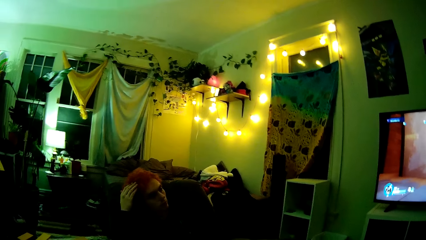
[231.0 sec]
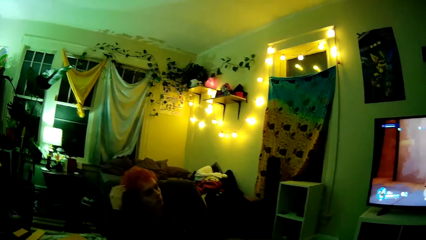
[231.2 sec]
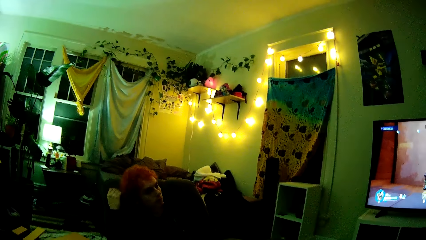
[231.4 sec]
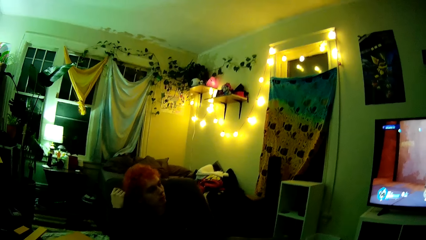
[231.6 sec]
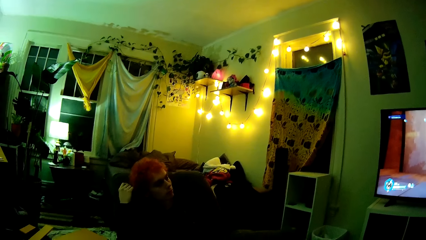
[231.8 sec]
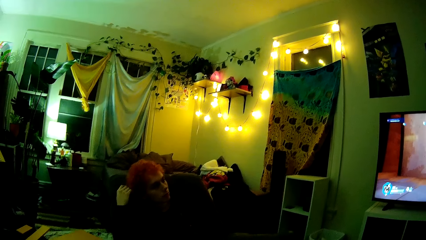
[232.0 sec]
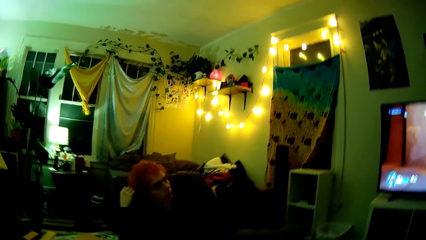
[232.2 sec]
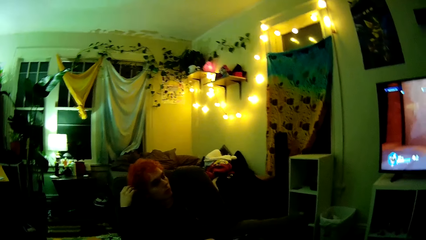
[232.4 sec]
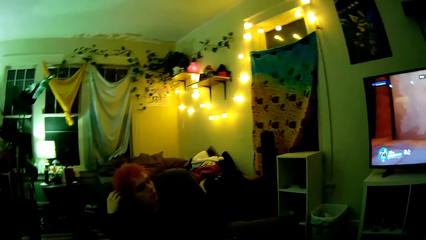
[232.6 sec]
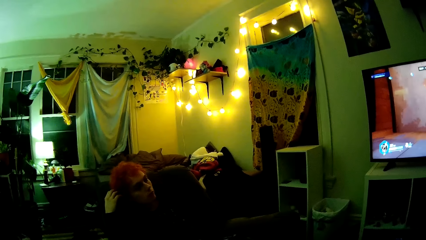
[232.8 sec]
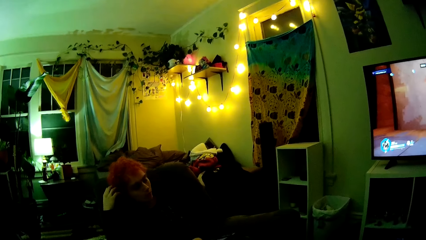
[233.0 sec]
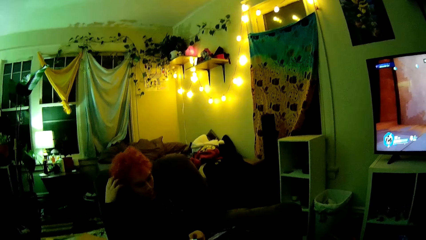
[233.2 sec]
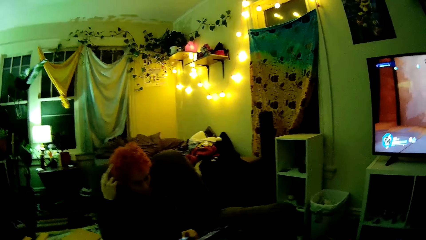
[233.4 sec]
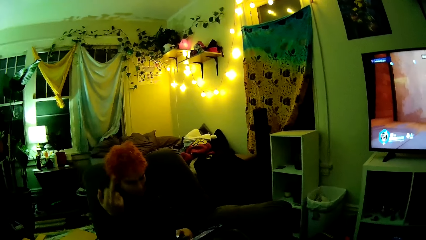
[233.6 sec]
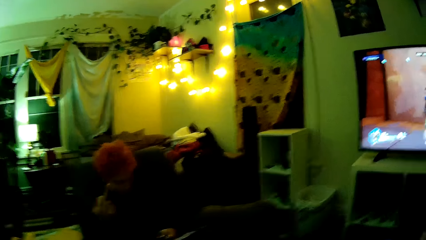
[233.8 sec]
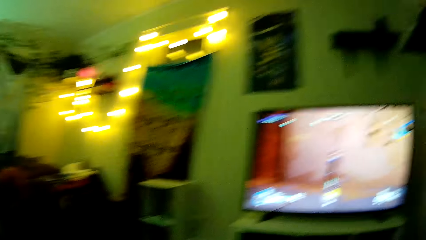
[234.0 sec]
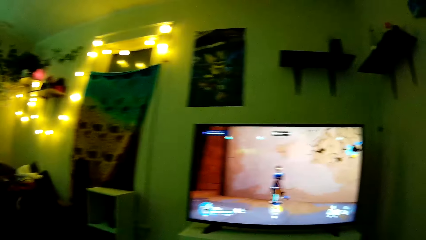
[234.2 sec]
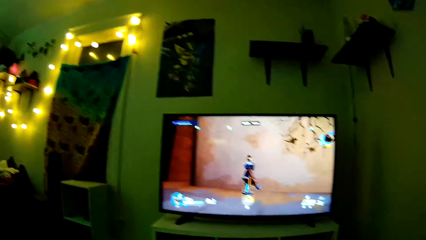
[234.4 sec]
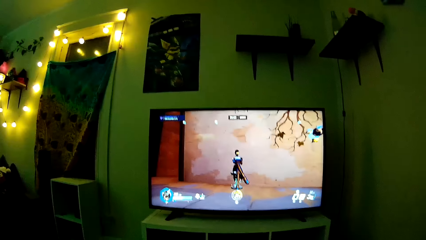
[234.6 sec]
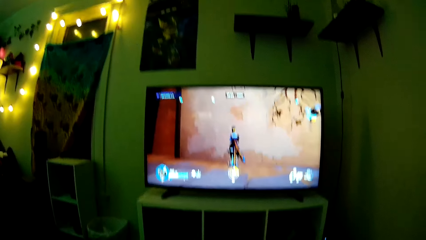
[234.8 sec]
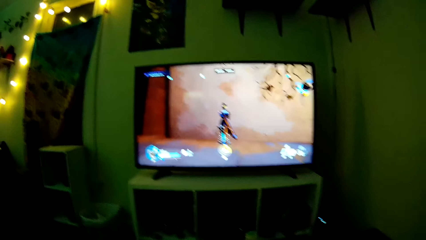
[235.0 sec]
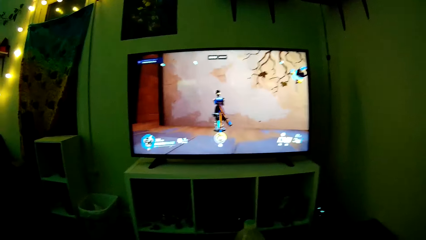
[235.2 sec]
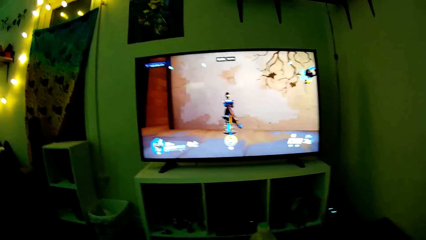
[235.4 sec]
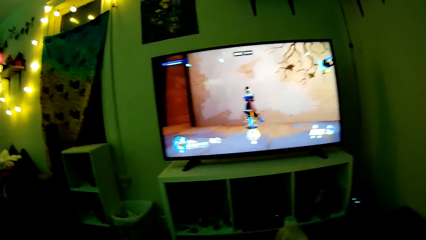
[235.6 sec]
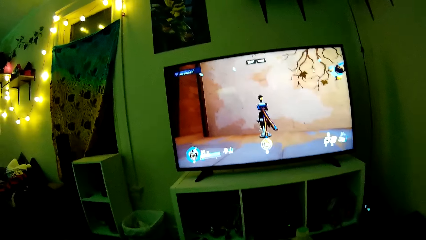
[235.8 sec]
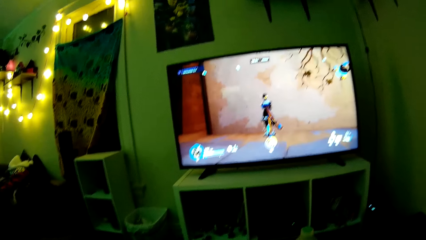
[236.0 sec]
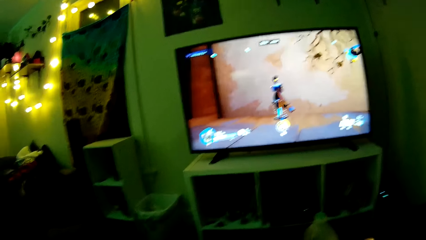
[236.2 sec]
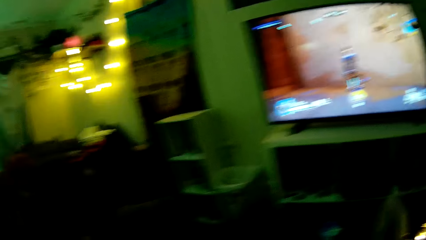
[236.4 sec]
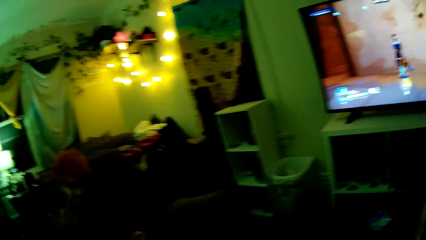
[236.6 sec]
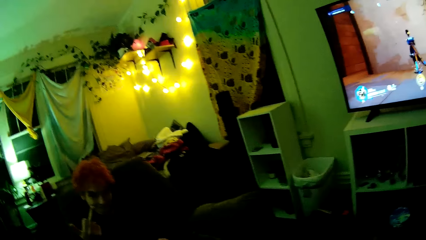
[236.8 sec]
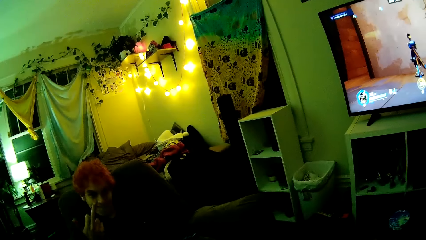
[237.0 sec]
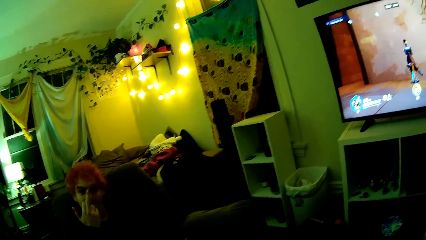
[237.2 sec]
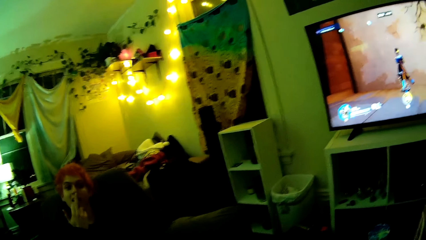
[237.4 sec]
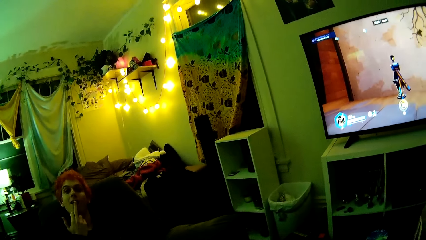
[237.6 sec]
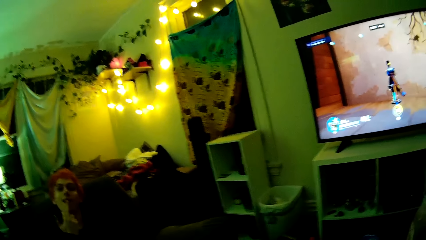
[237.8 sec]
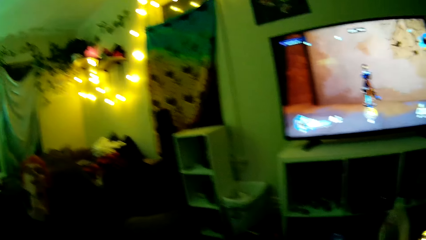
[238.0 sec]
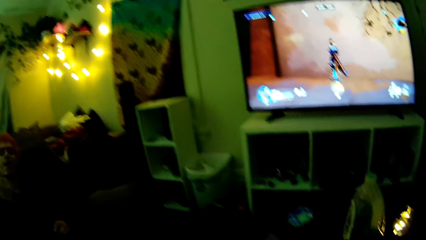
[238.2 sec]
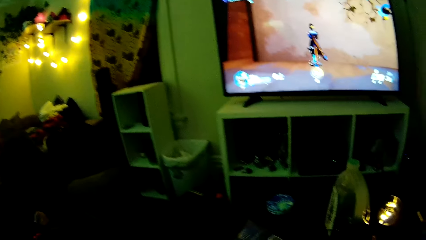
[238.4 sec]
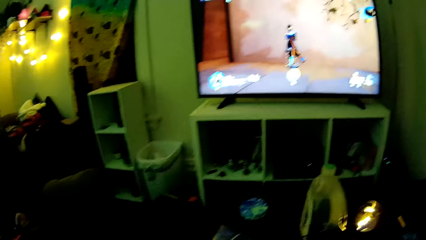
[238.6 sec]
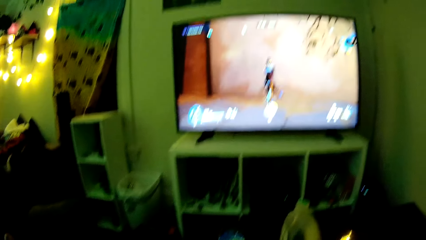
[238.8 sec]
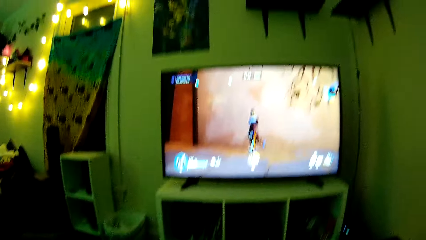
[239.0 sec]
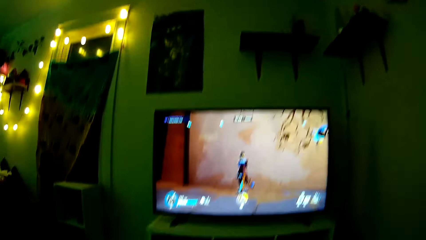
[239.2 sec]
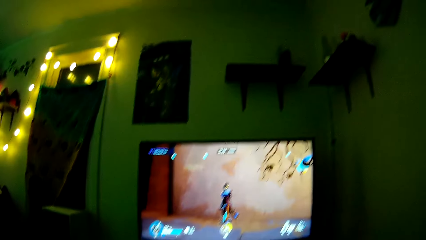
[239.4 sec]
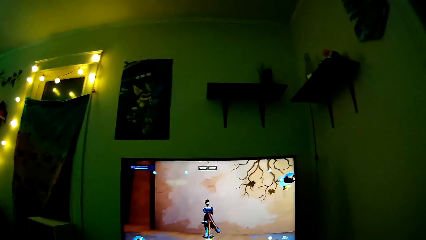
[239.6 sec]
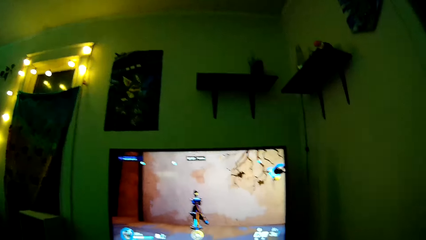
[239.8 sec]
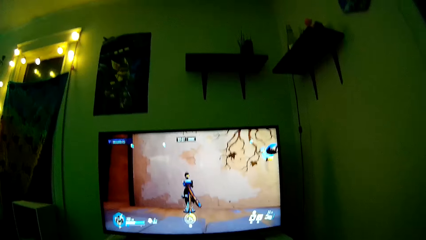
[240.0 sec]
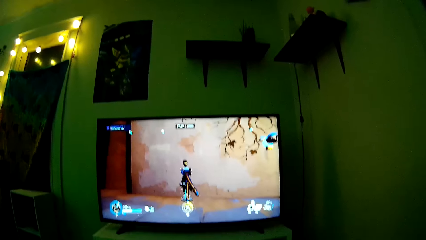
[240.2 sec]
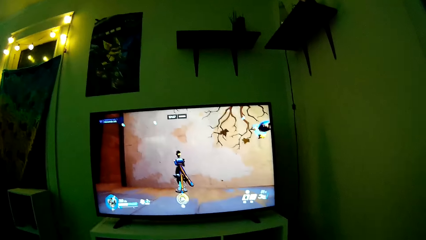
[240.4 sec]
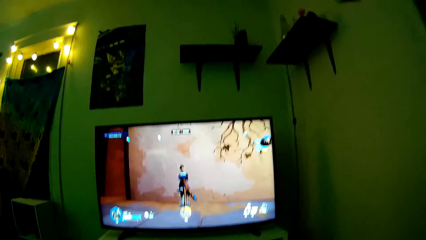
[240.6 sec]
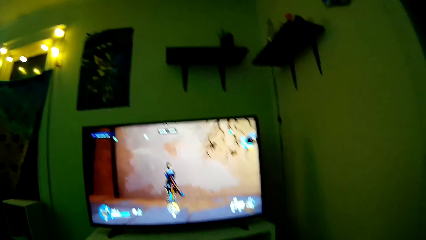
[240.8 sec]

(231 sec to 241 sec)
A man touches his hair. The camera wearer looks around. They talk to the man. They look around.

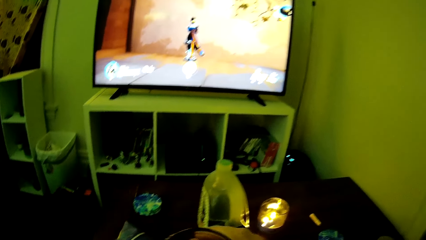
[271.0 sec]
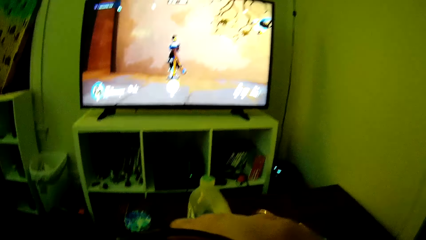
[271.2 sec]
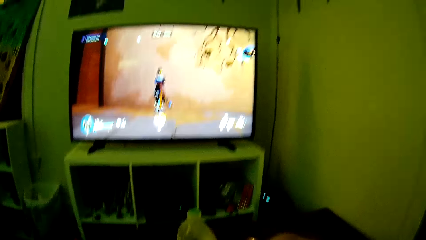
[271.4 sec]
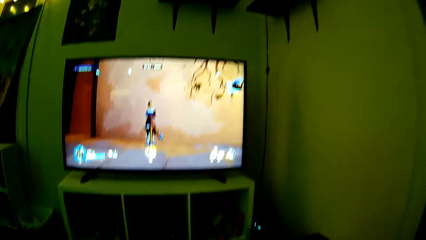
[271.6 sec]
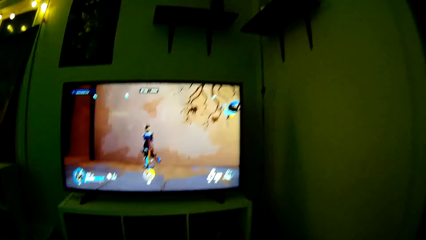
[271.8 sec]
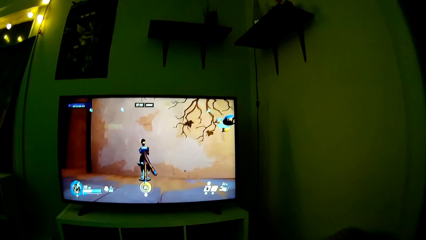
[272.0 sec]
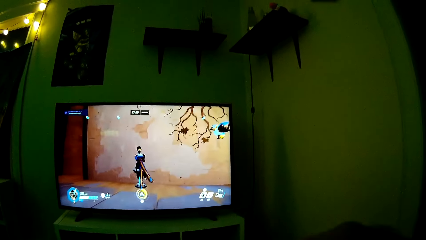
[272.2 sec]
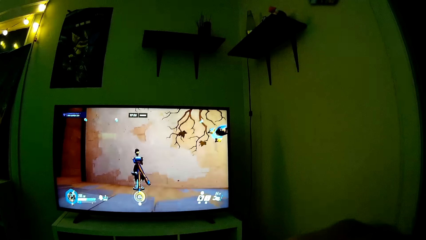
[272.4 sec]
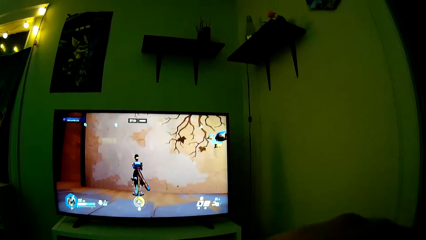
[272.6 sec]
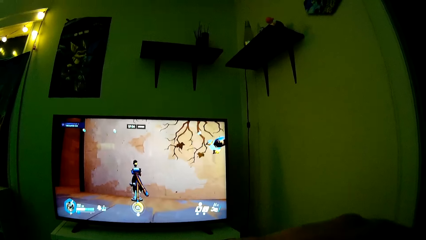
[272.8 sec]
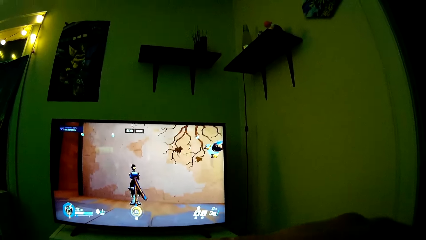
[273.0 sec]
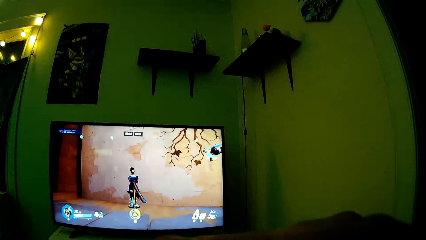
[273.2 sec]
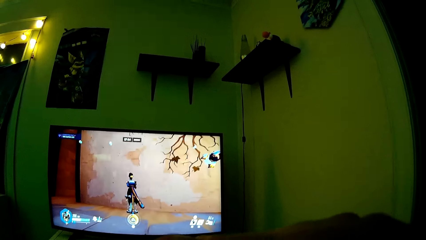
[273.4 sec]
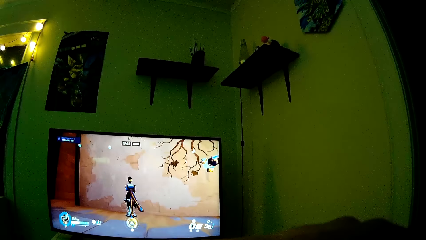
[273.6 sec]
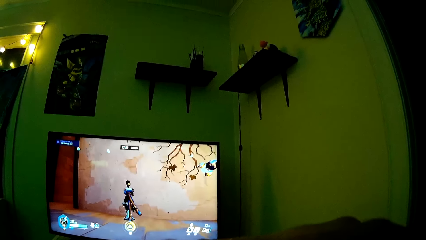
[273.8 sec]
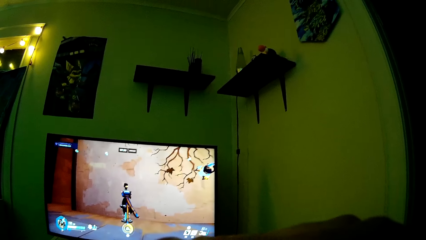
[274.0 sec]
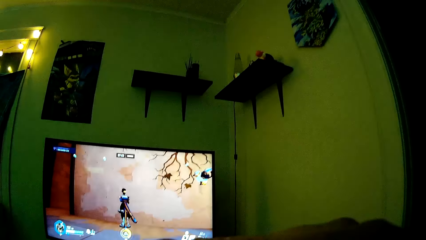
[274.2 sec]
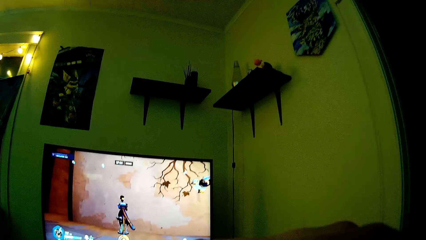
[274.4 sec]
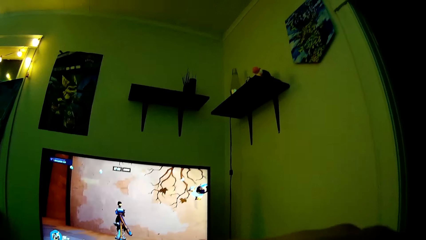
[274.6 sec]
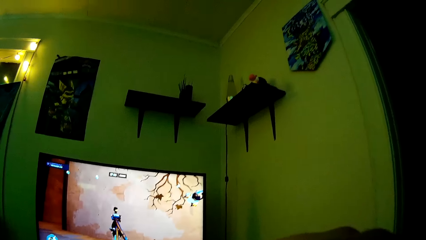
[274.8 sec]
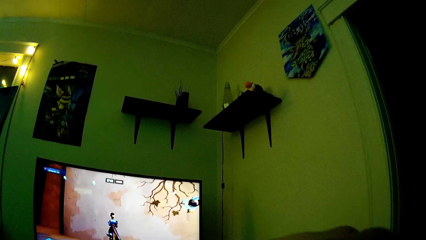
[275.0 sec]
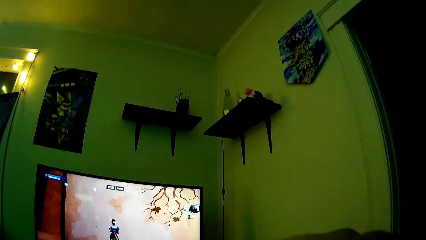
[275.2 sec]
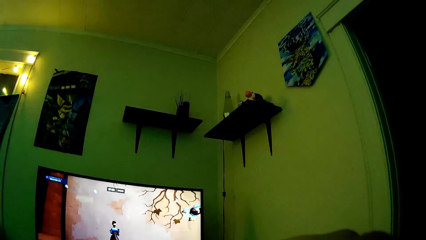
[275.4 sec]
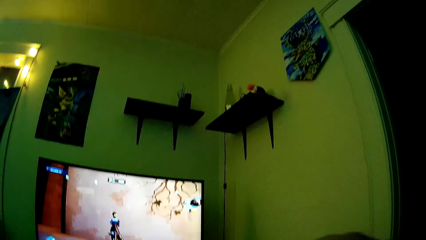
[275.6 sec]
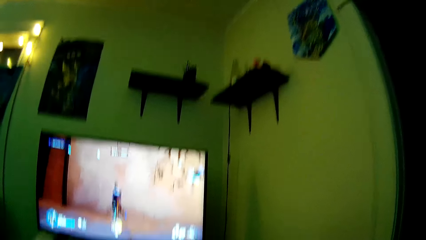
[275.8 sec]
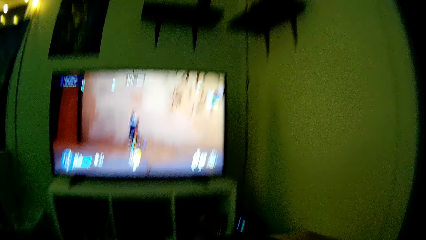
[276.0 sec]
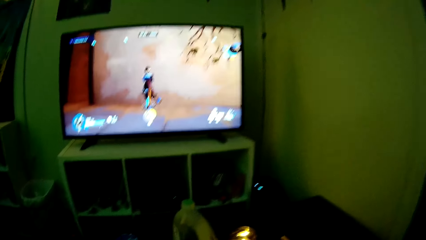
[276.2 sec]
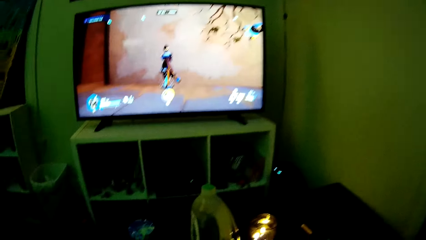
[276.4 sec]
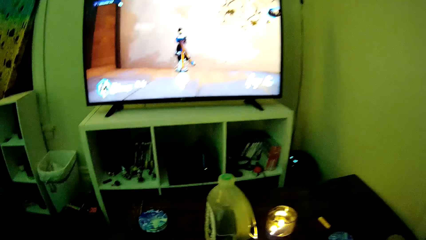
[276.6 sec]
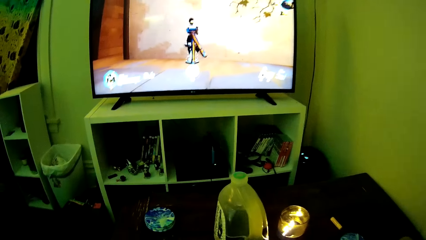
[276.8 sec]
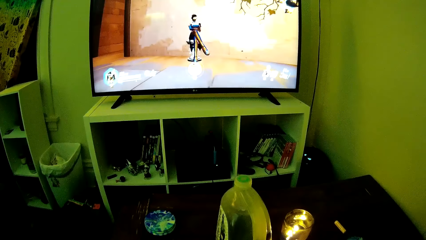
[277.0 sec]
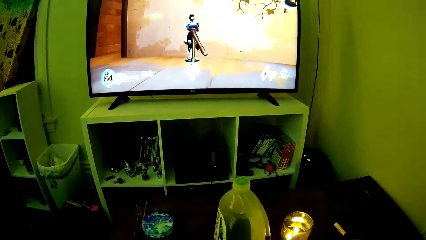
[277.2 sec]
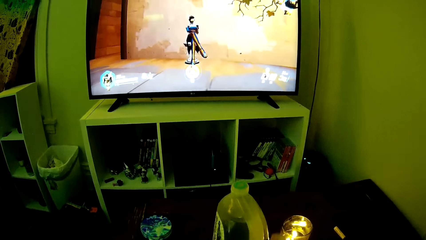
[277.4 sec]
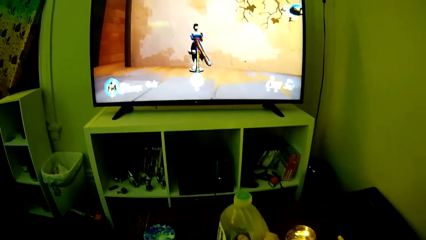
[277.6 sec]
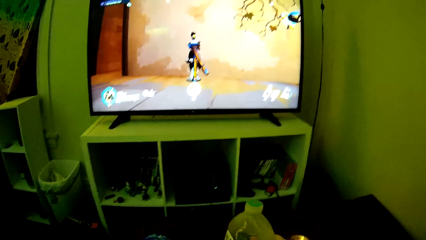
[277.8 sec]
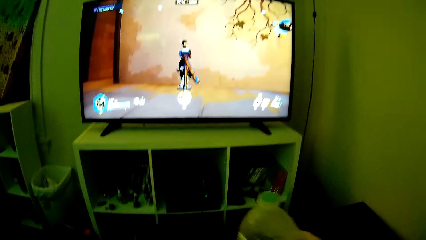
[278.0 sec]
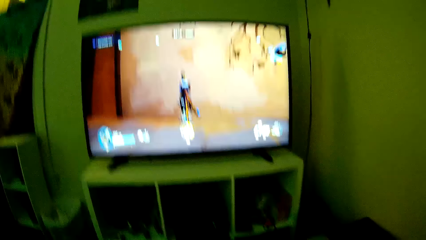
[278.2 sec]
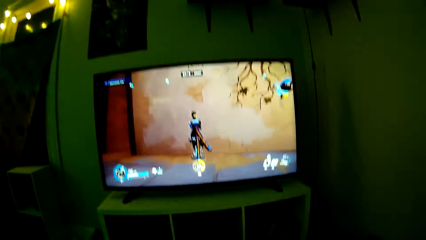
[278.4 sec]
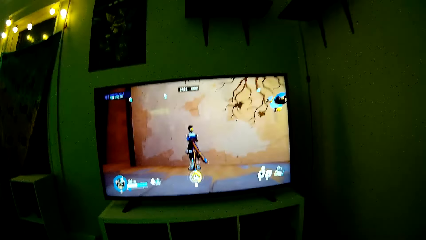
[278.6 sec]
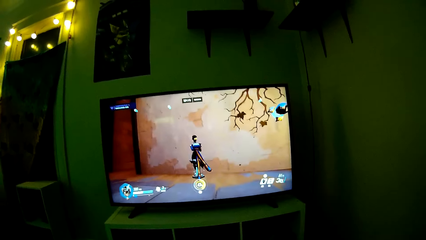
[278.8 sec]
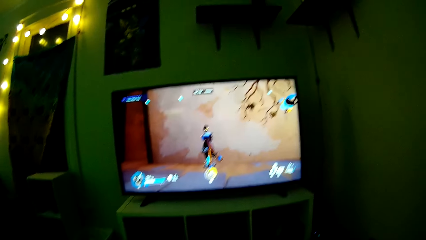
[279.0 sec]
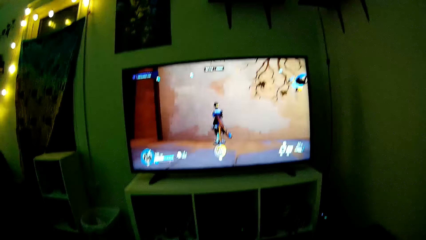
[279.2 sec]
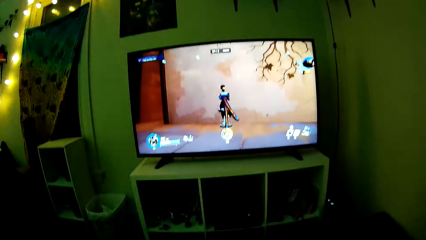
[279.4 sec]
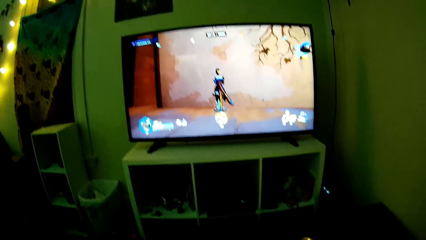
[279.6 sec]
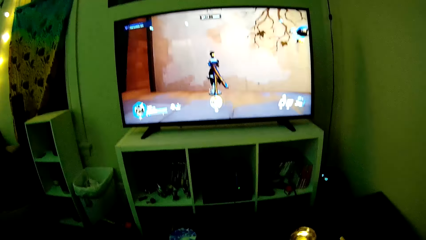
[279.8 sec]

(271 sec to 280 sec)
The camera wearer looks around. They pick the bottle from the table.
